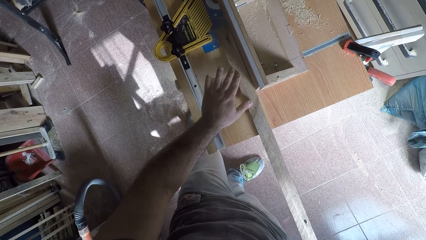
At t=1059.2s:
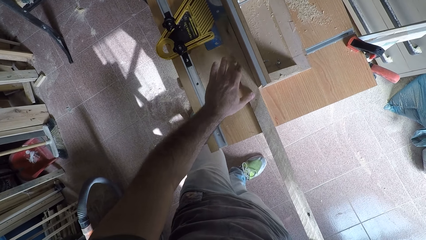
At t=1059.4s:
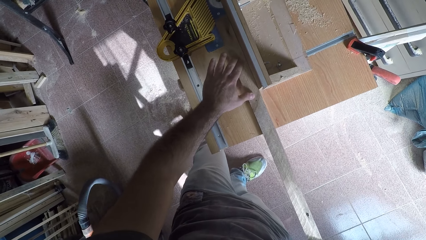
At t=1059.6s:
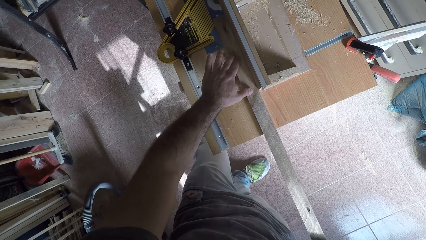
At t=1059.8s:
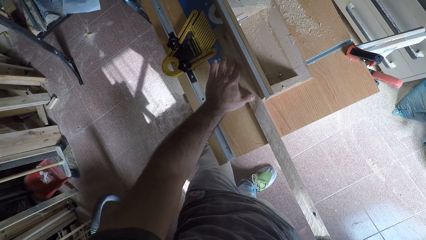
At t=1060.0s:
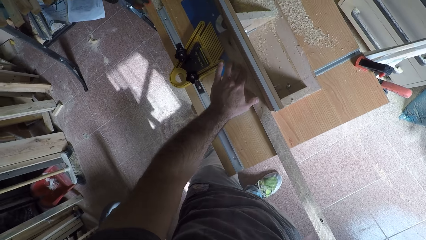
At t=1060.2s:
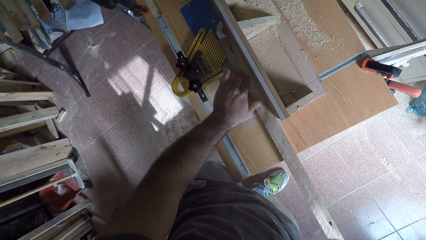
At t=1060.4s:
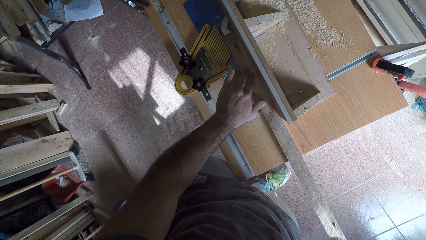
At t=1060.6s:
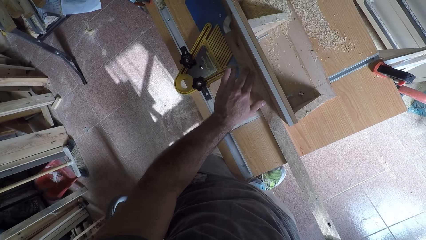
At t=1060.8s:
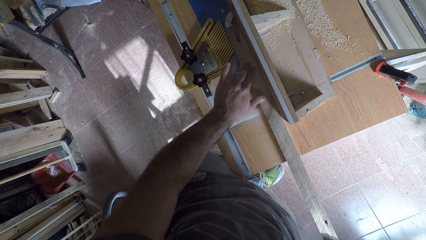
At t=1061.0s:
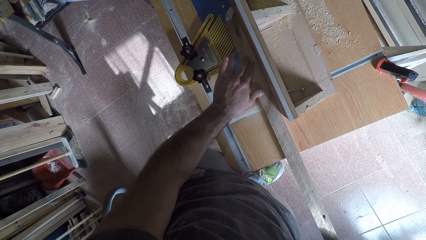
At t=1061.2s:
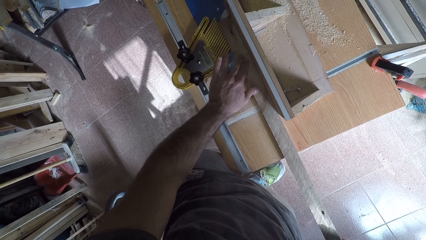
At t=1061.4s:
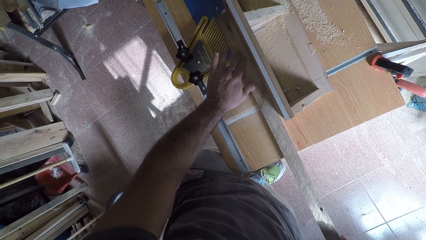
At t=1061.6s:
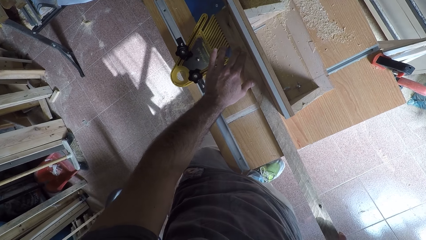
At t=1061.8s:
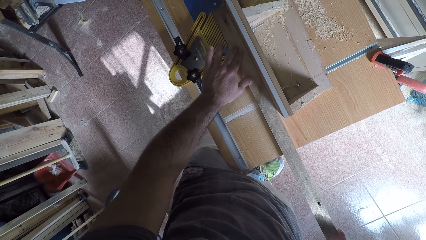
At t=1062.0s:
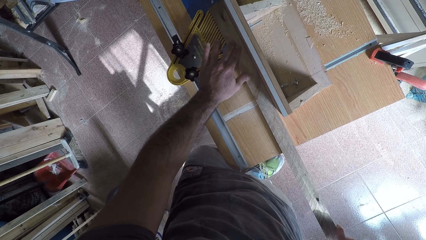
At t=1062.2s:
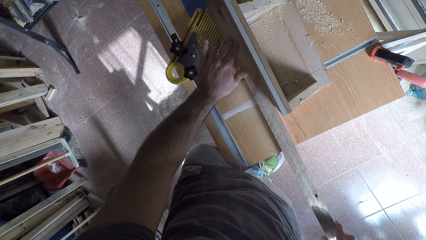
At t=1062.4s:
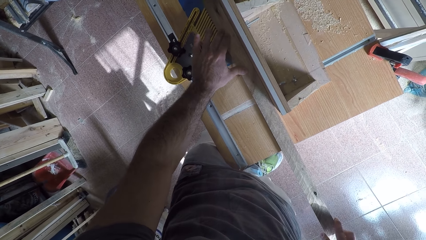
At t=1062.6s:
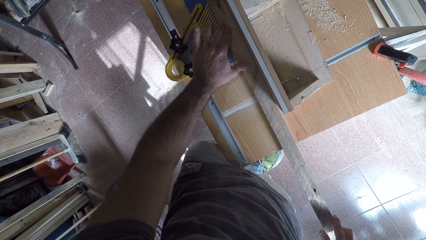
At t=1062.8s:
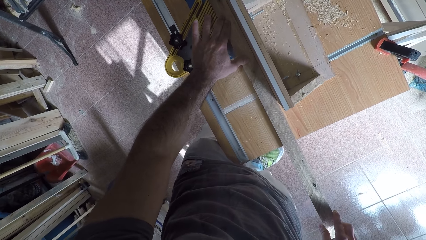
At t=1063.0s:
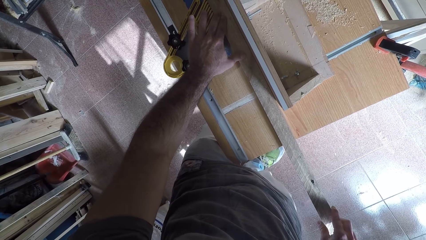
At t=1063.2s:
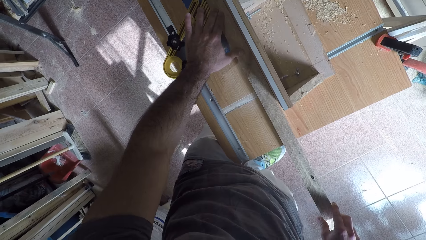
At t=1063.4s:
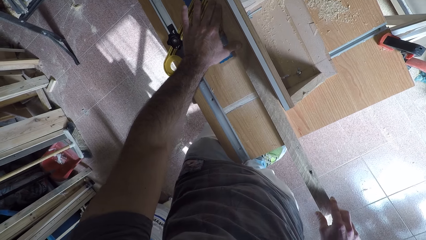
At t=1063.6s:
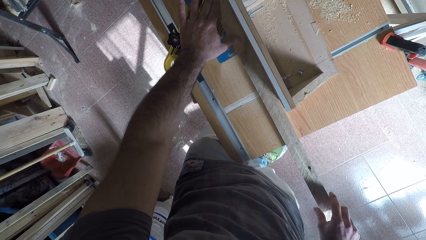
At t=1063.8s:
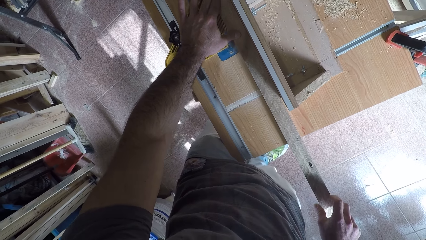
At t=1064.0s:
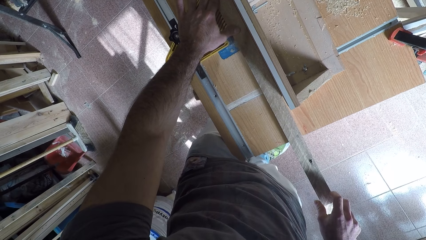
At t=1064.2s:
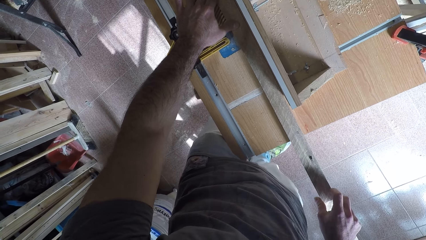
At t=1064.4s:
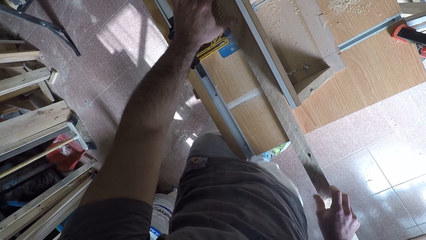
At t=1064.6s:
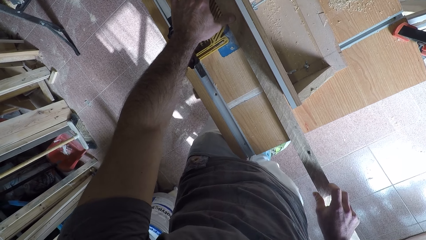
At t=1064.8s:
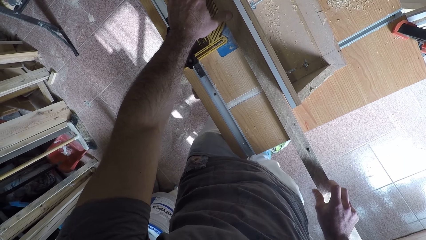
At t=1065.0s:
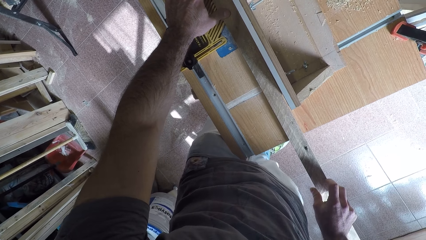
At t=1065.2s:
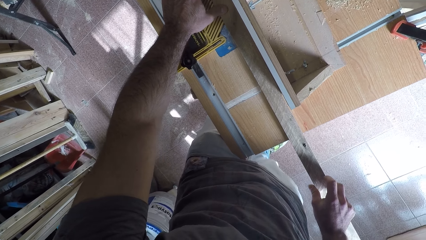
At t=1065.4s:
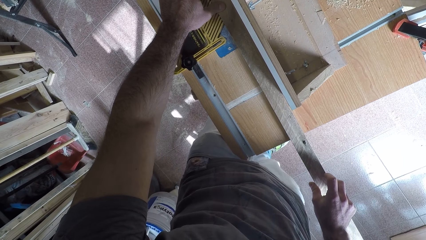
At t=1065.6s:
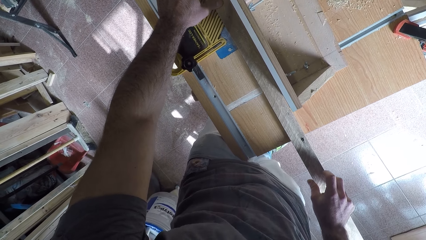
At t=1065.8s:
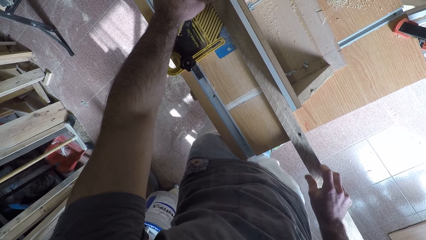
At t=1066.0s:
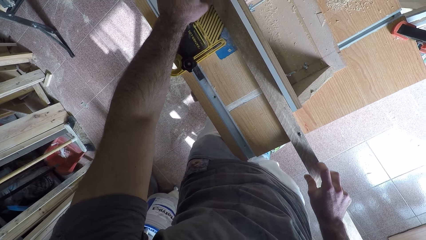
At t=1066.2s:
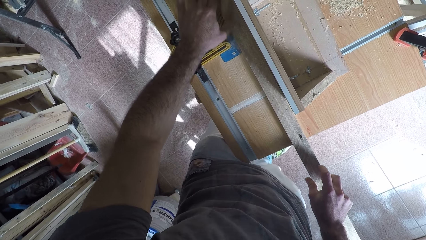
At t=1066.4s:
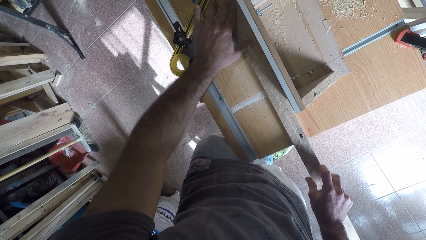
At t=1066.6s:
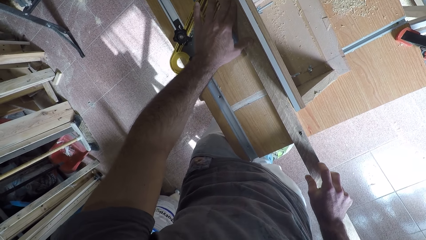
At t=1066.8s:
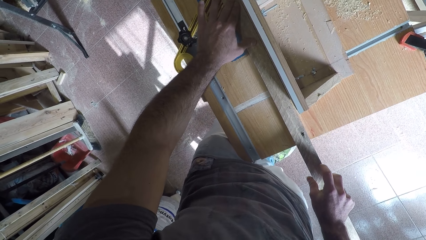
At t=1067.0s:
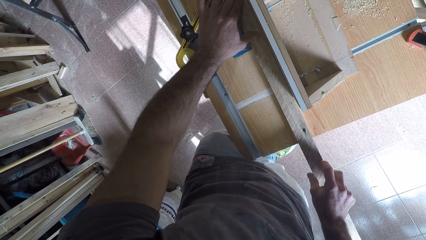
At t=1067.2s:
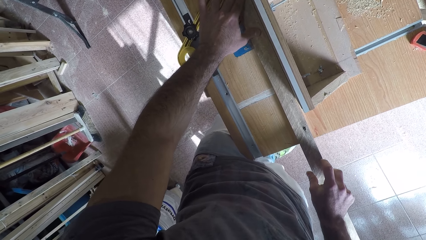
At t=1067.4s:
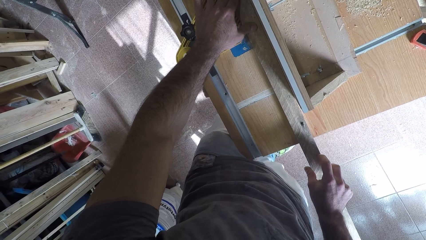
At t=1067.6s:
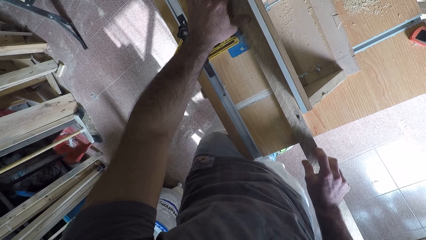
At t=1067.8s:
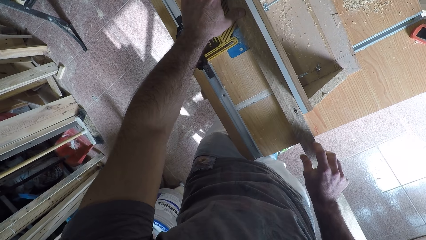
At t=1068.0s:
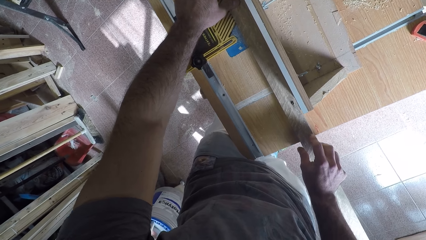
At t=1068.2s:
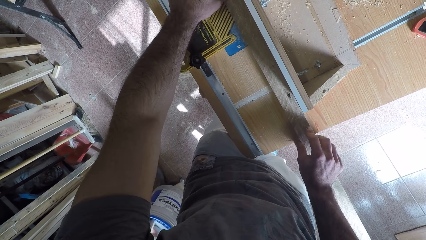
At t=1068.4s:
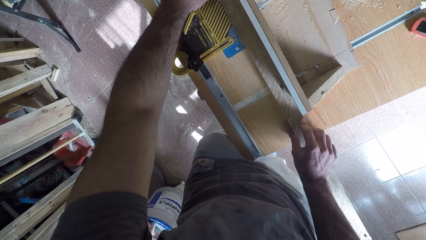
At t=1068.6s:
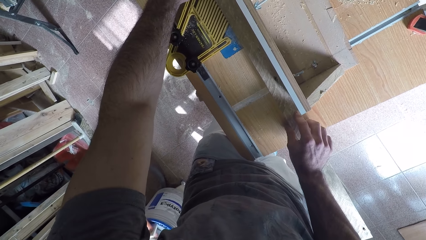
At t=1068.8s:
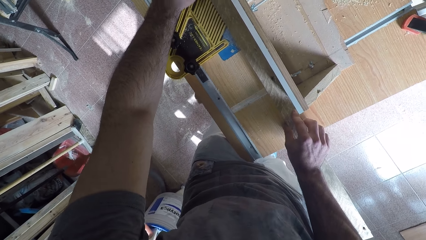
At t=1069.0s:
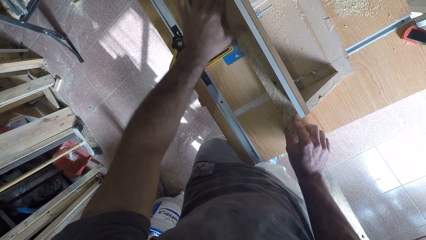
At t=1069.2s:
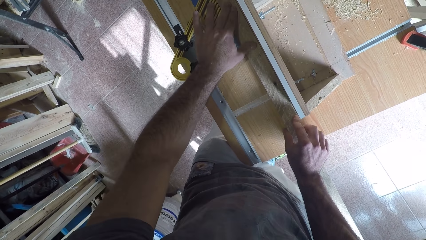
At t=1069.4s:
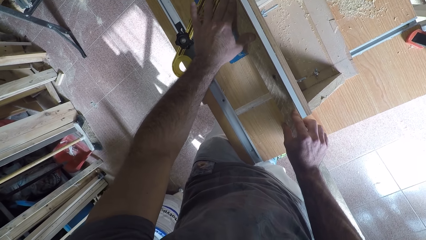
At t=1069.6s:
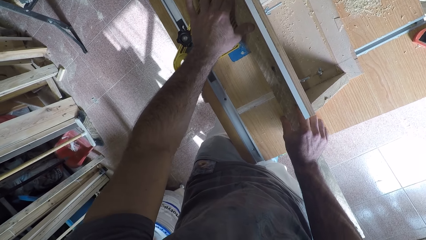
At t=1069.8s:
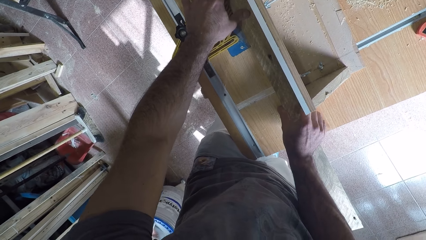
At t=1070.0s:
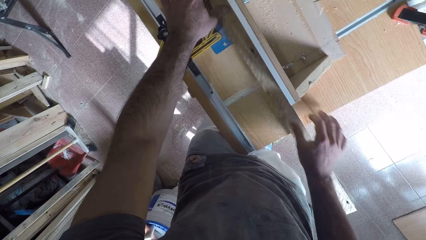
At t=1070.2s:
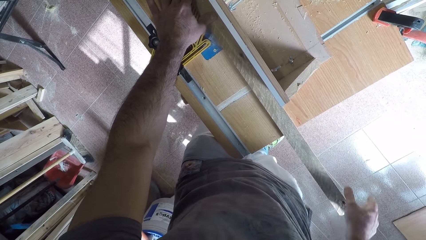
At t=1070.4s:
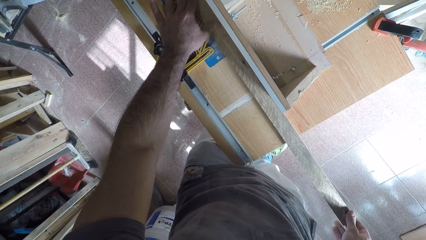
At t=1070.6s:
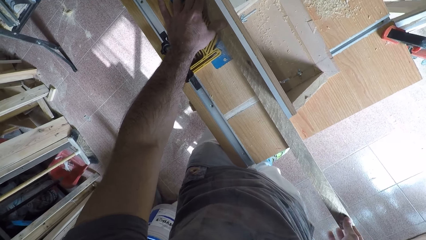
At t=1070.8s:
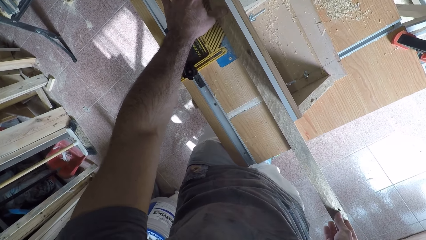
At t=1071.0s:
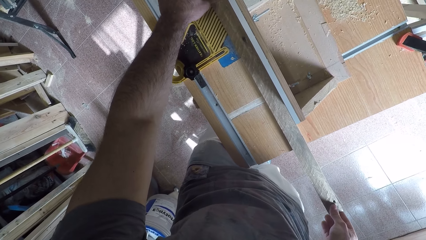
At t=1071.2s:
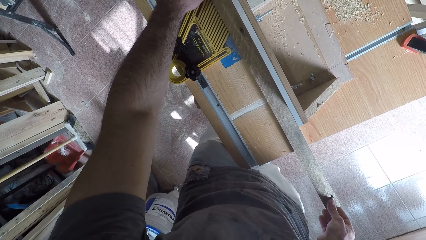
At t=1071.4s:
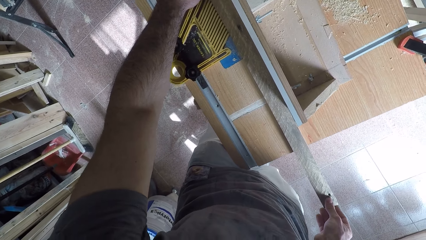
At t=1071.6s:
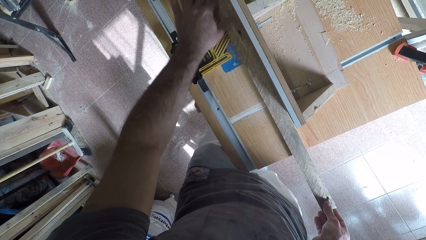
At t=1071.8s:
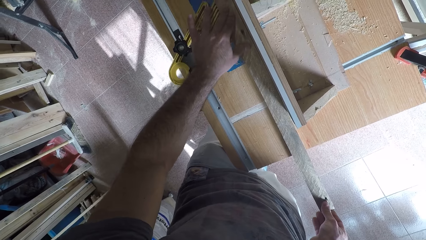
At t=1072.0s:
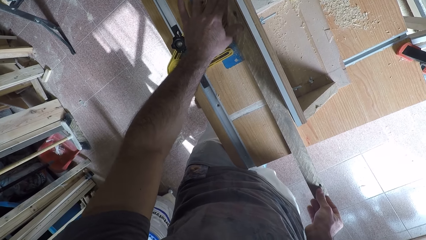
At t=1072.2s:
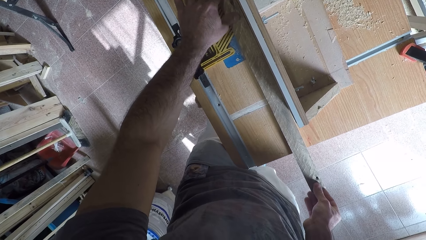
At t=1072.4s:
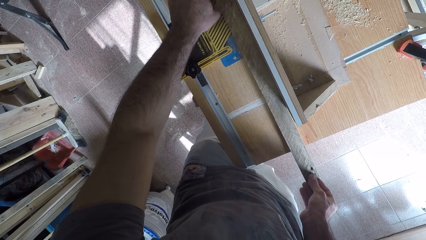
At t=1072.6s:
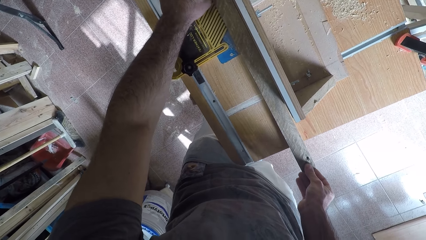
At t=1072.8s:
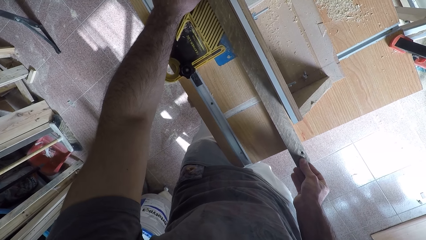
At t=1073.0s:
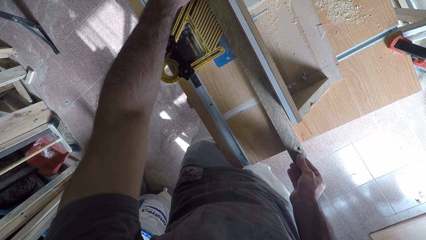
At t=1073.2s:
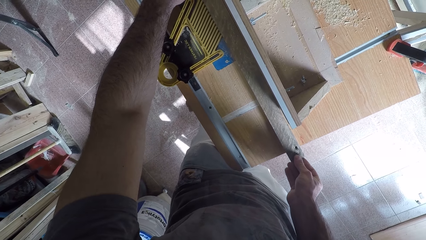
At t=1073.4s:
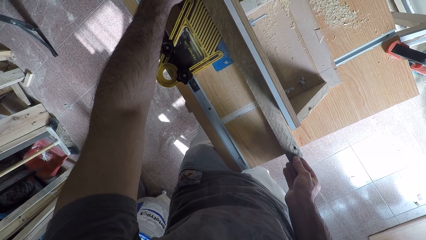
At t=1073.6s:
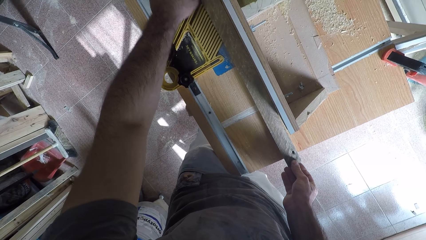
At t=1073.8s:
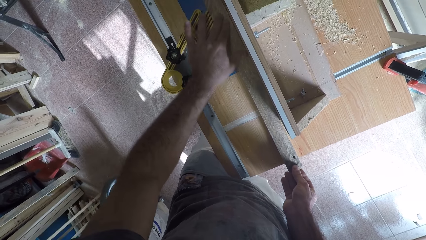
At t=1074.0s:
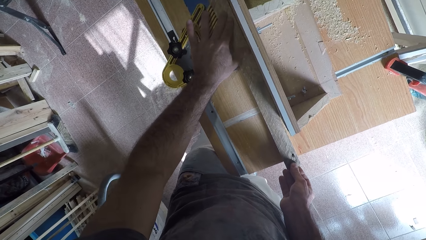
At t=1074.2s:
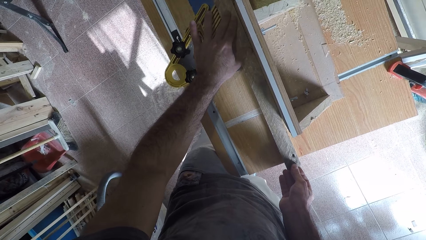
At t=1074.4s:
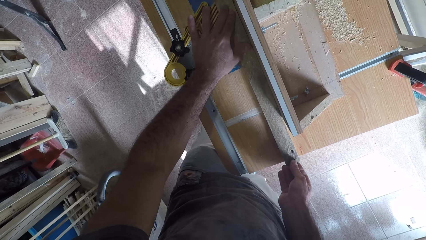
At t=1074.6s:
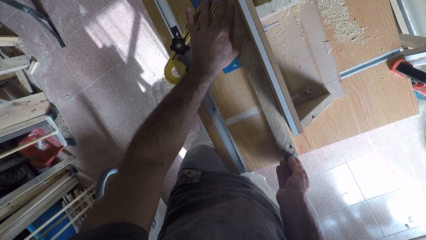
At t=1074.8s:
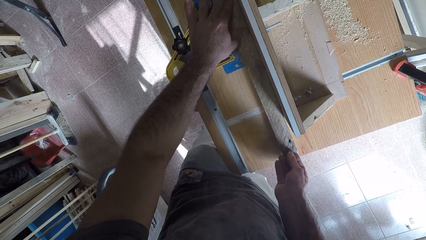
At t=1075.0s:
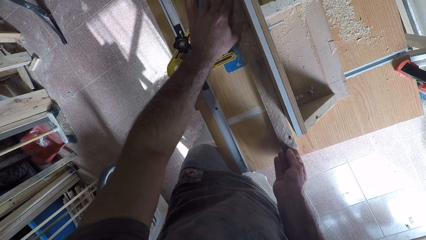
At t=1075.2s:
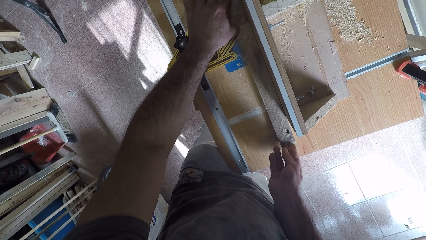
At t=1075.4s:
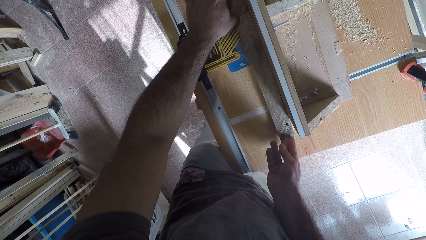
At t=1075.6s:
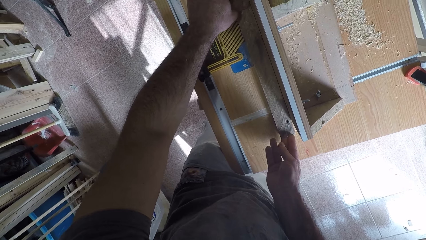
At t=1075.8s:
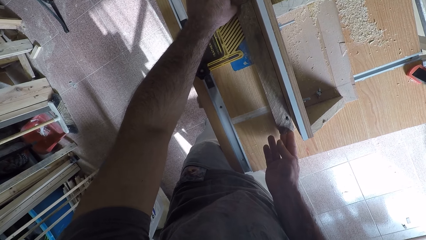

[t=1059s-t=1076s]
The camera wearer places the wood on the circular saw machine or smoothing machine. They hold down the wood on the smoothing machine. They work on the wood with the circular saw machine. They push the wood against the smoothing machine.
